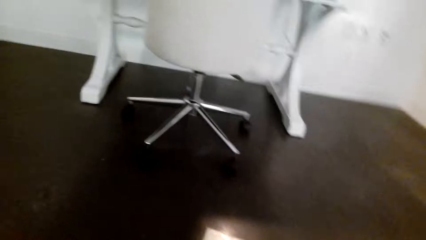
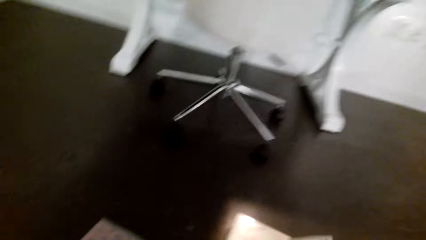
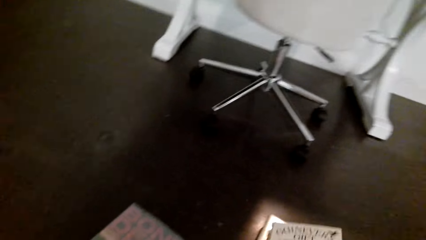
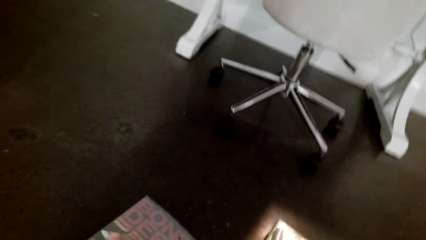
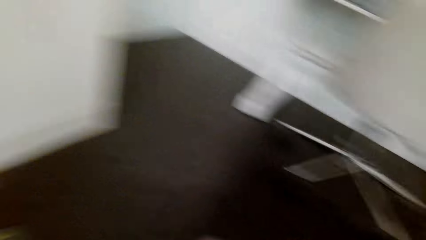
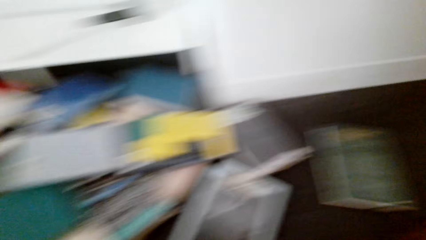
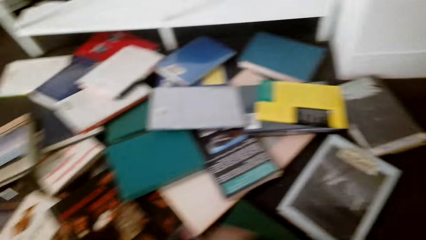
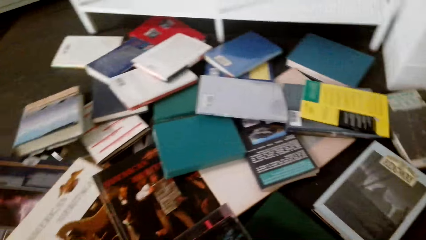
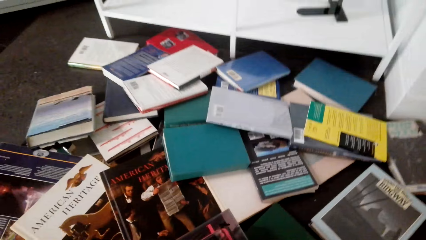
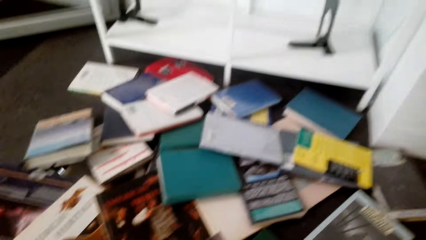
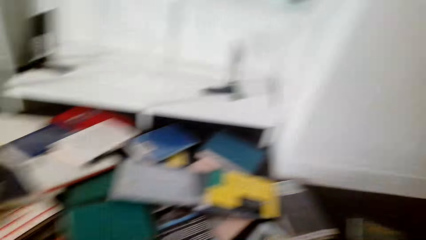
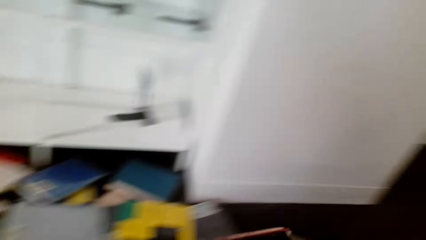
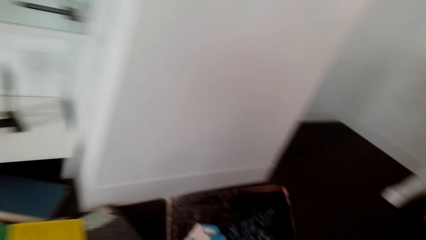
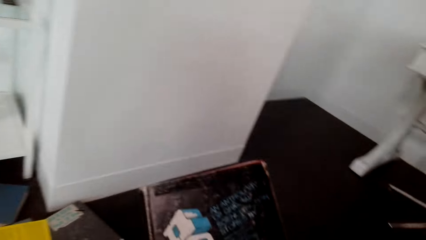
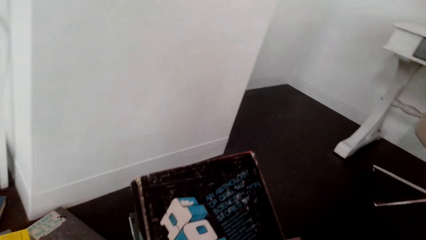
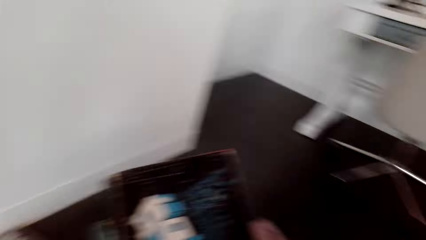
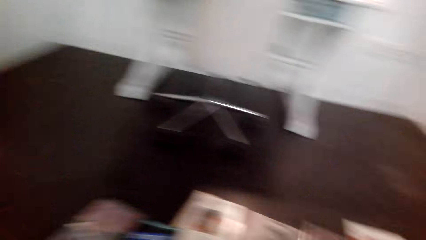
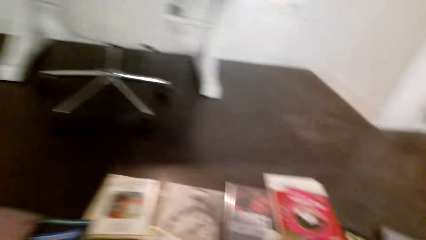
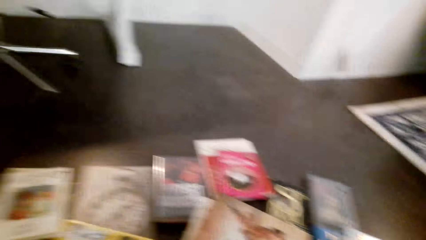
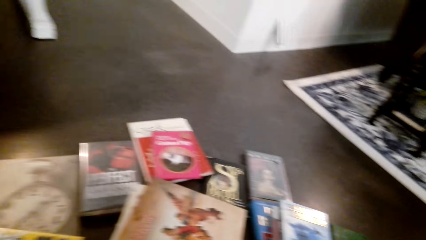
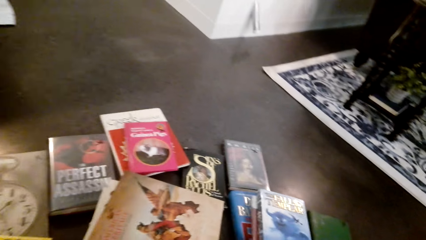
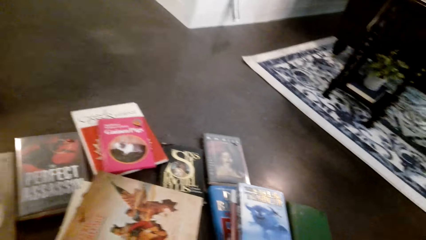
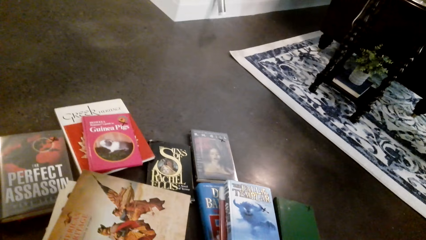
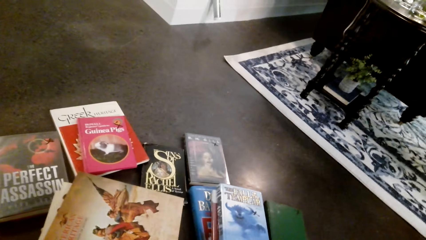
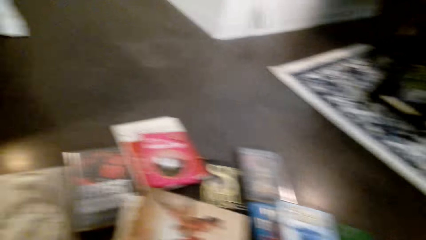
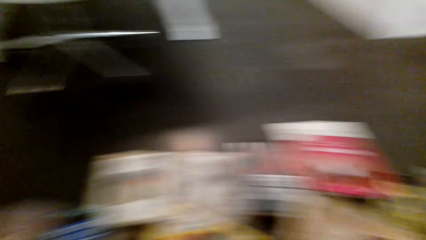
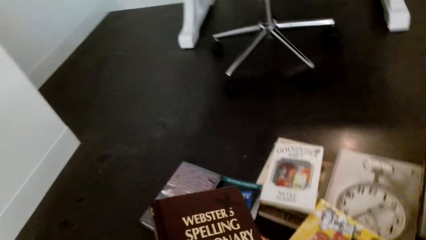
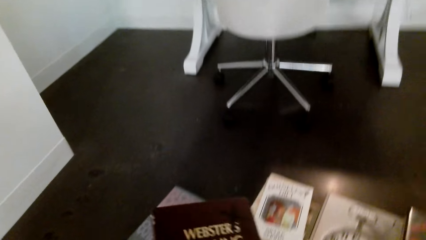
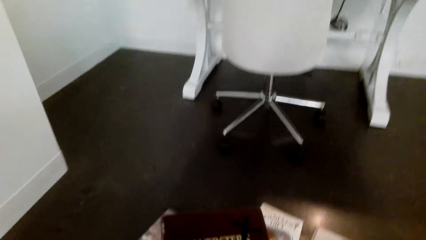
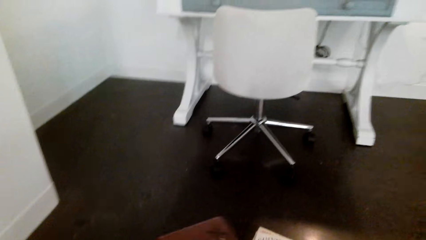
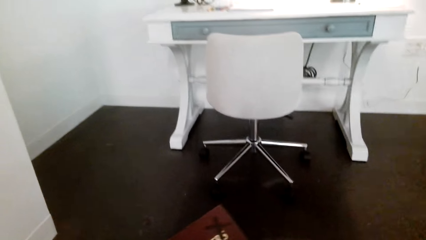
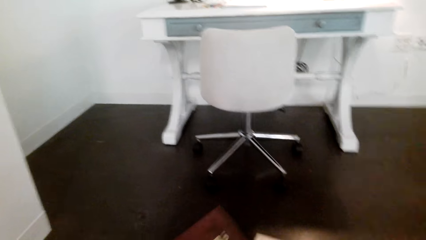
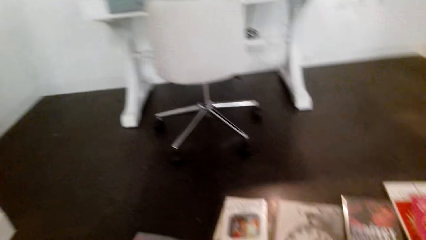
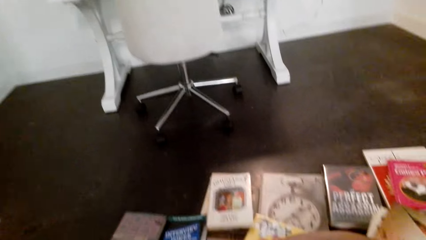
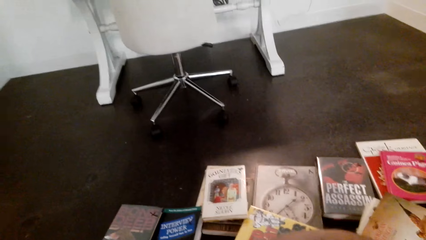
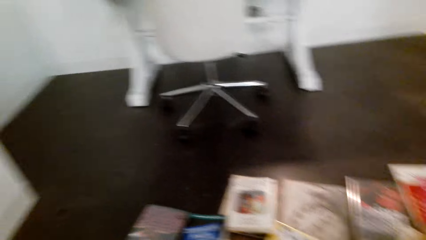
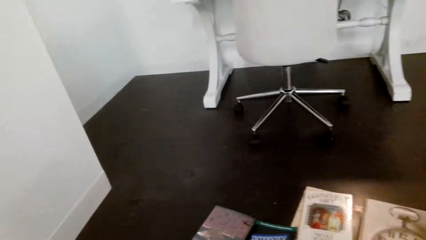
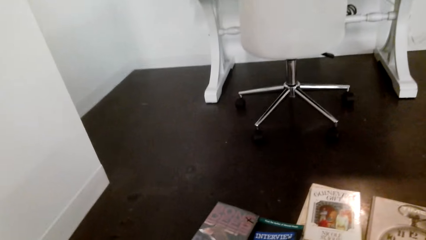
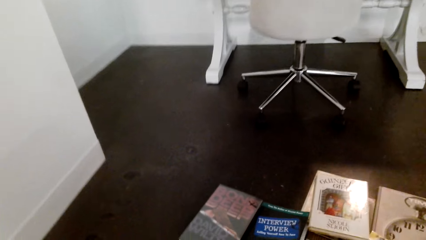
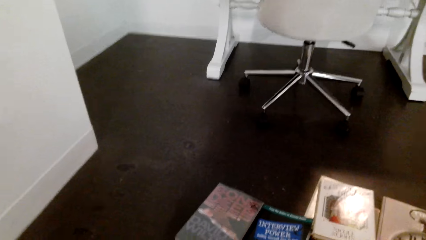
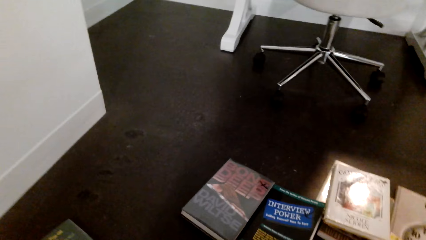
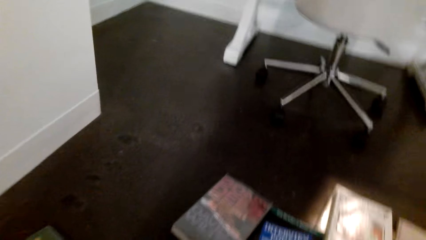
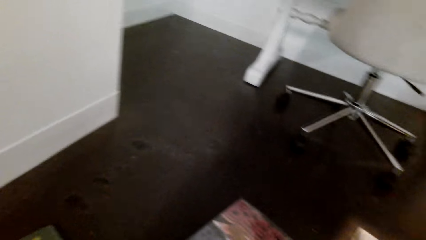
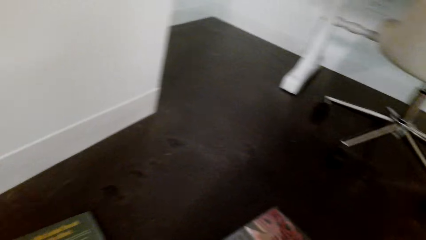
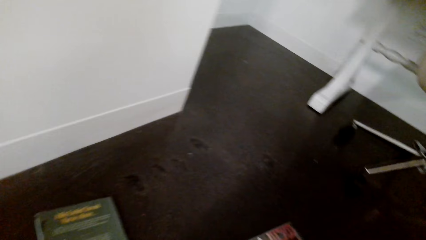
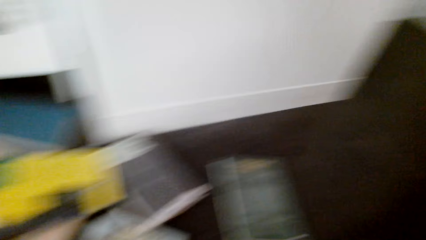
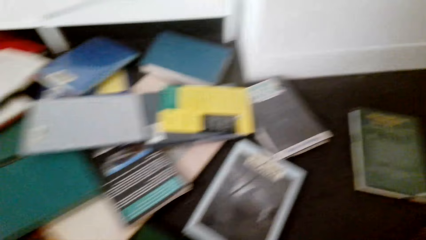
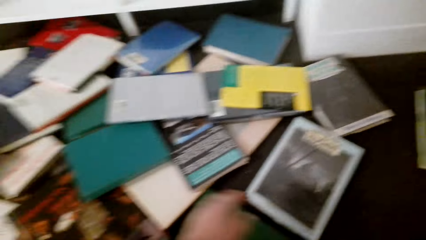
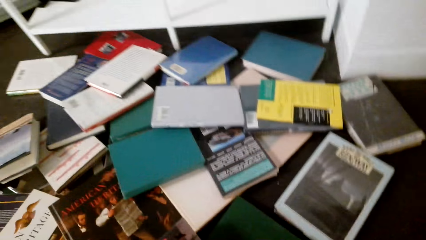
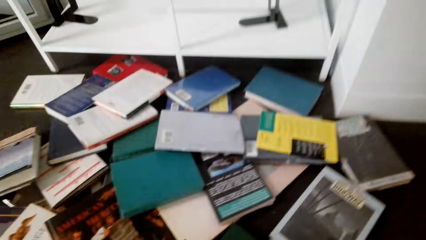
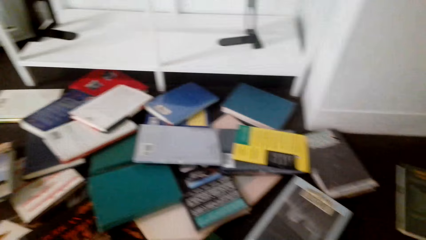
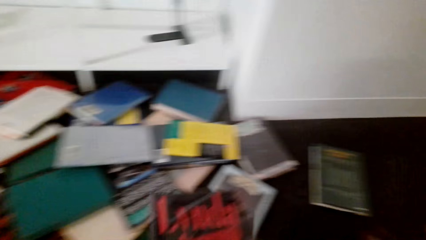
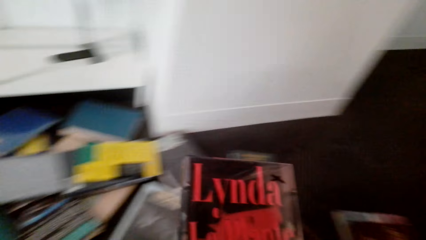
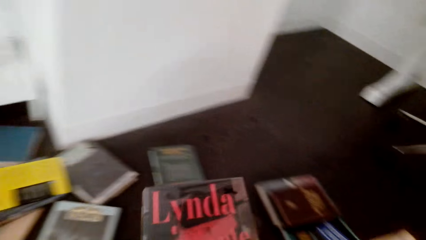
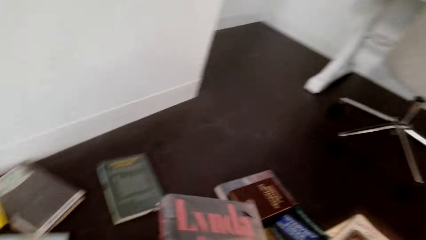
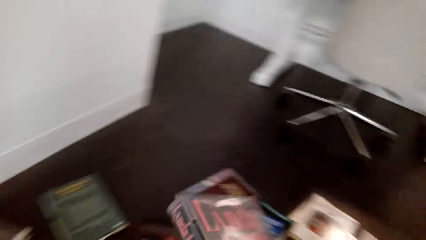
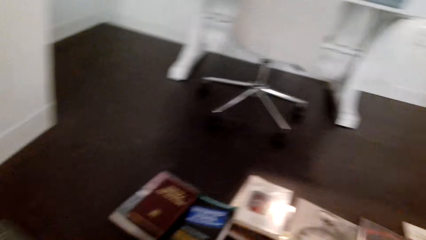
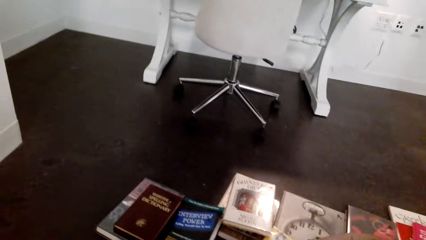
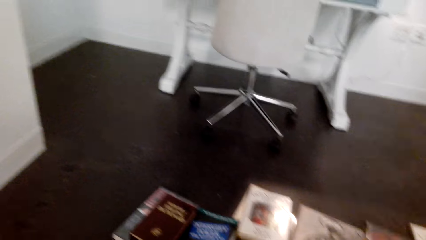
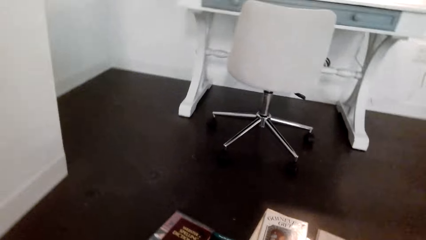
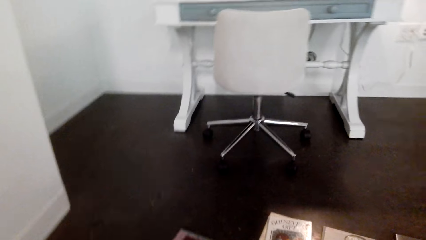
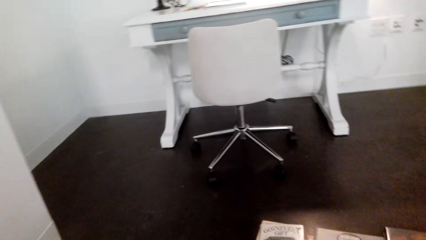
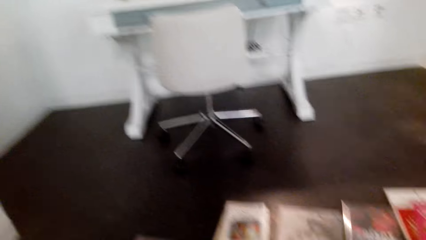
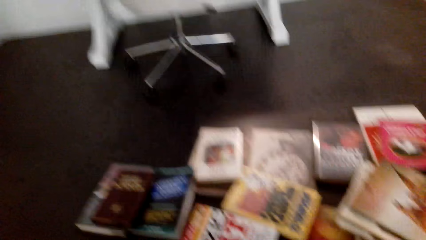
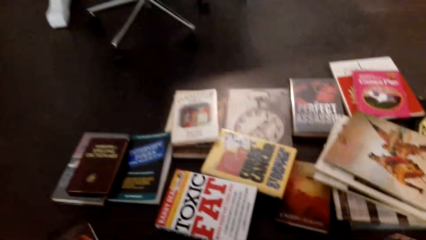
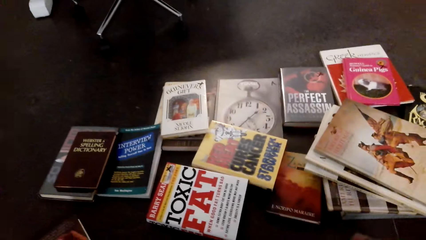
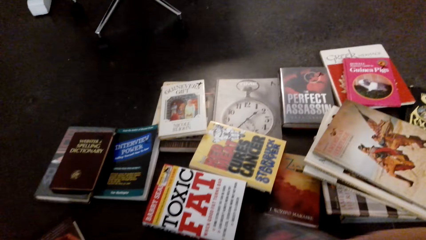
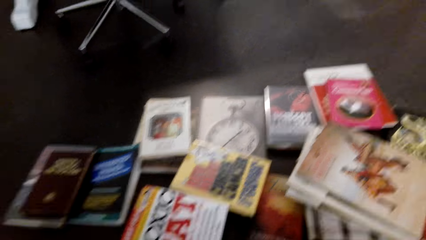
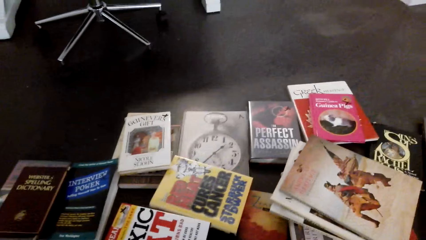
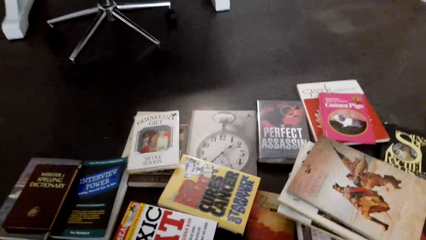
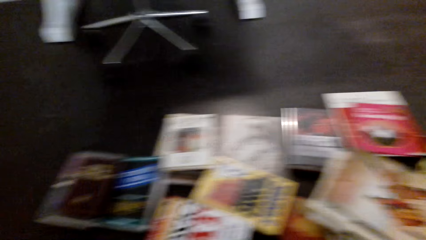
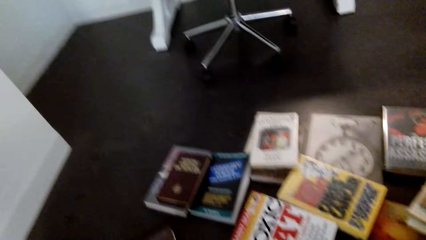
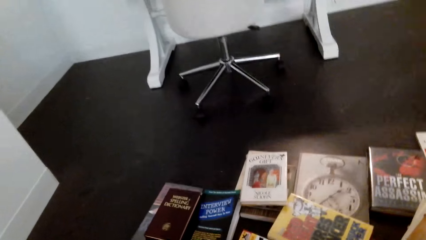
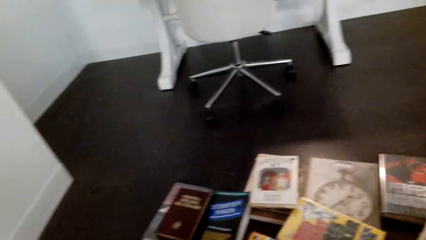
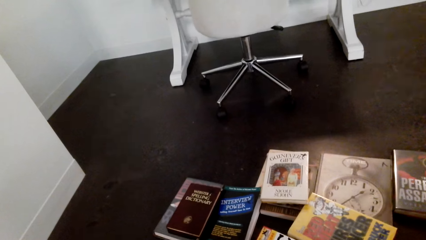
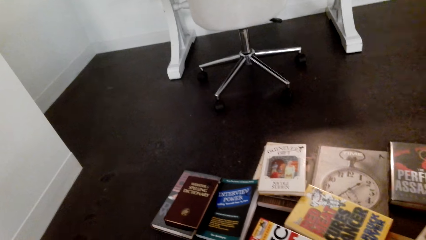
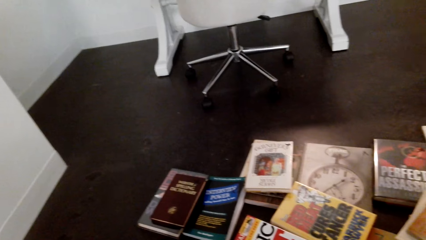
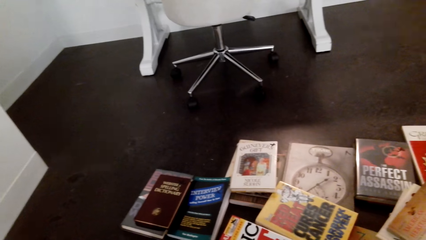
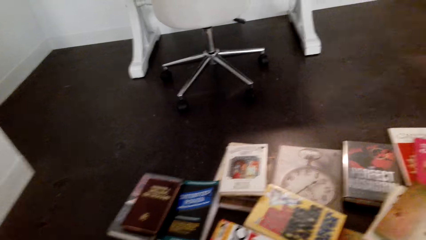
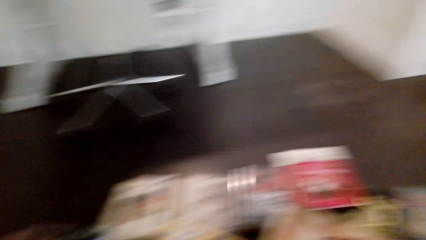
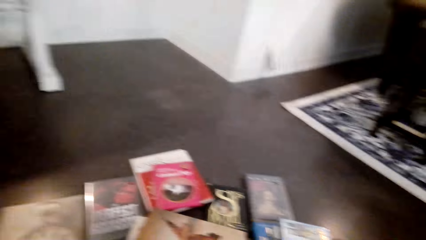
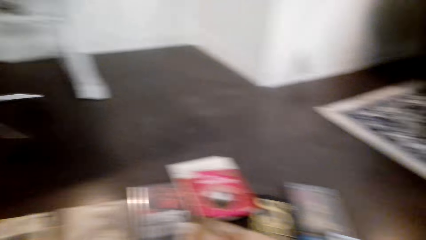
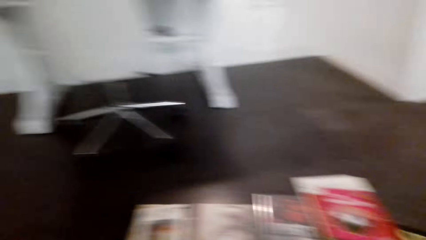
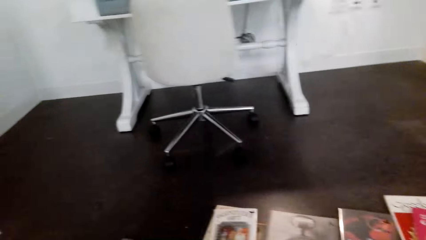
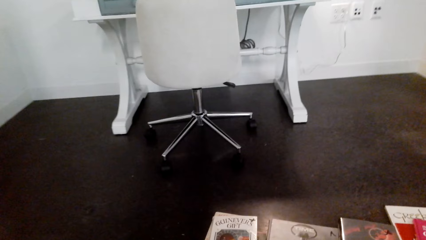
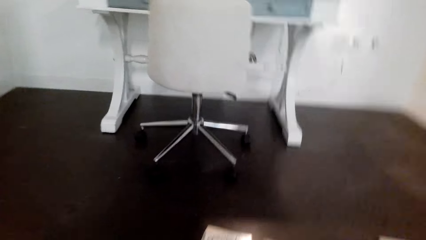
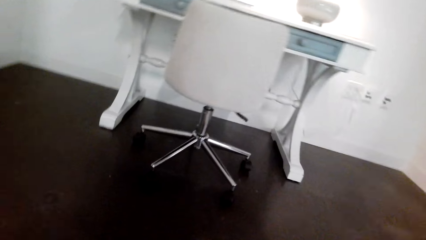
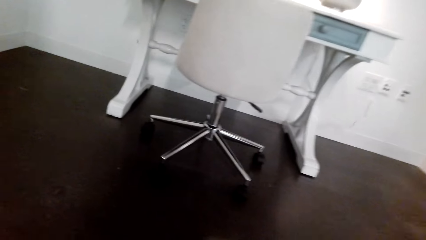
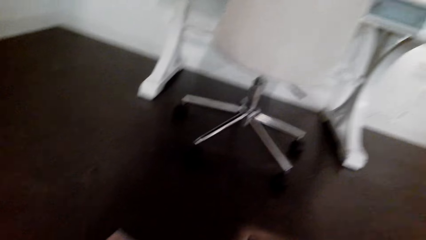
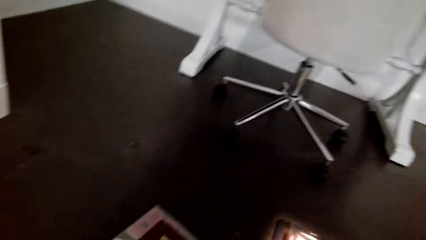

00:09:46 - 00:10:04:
The camera wearer arranges books. They carry a book and lift the book. They place the book on the floor and lift the book. They look around. They place the book on the floor. They lift the book. They look around. They place the book on the floor.
